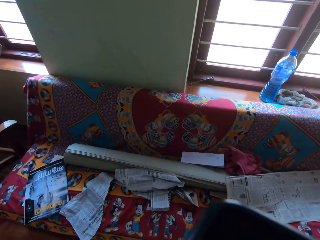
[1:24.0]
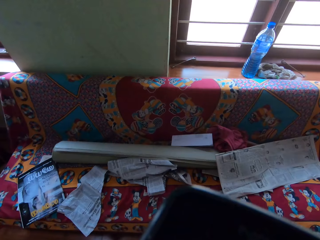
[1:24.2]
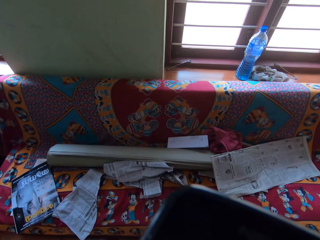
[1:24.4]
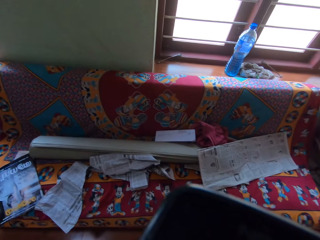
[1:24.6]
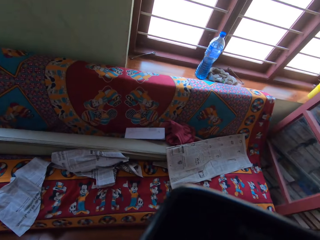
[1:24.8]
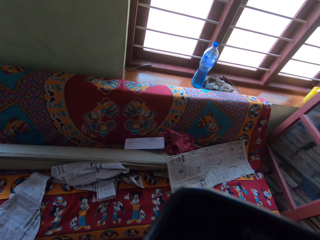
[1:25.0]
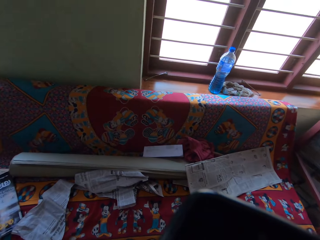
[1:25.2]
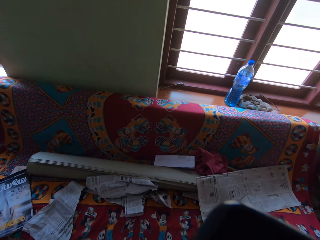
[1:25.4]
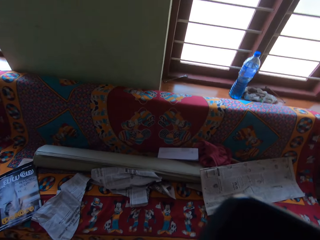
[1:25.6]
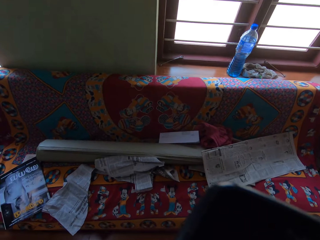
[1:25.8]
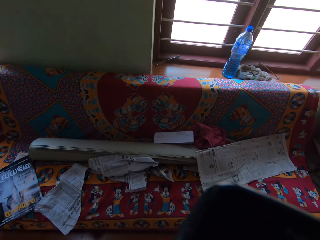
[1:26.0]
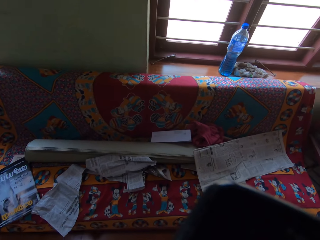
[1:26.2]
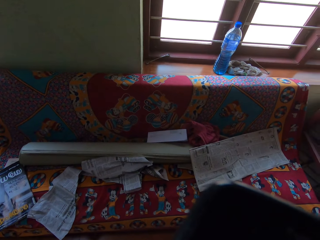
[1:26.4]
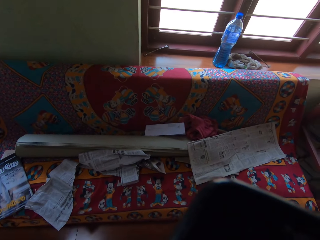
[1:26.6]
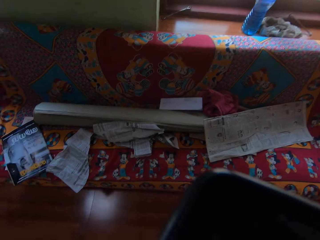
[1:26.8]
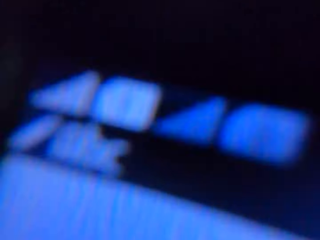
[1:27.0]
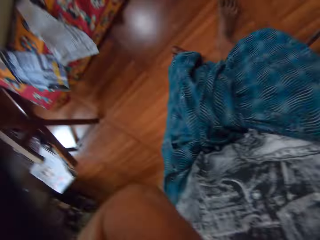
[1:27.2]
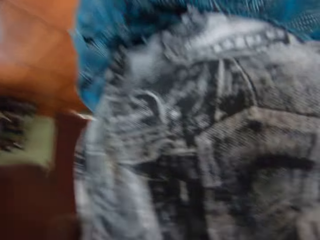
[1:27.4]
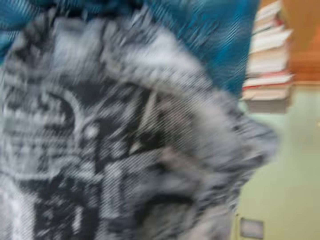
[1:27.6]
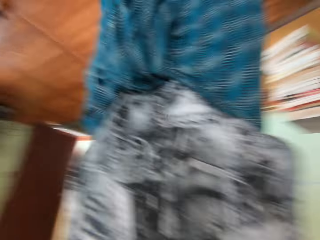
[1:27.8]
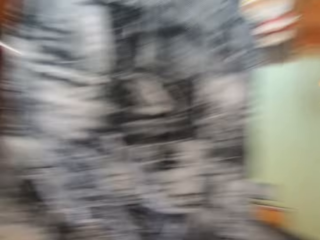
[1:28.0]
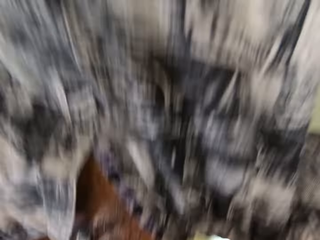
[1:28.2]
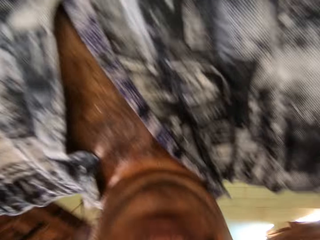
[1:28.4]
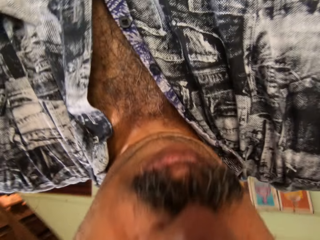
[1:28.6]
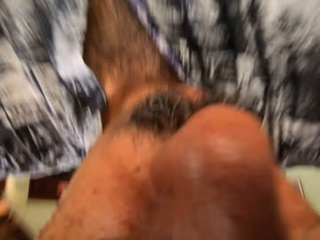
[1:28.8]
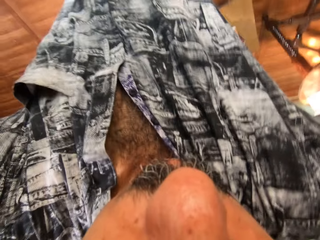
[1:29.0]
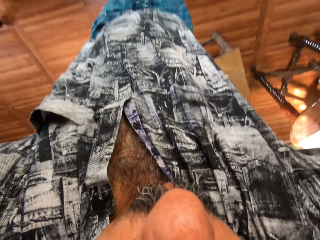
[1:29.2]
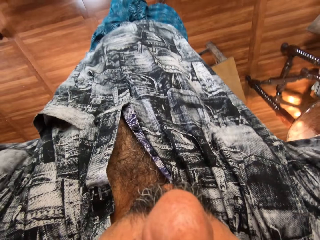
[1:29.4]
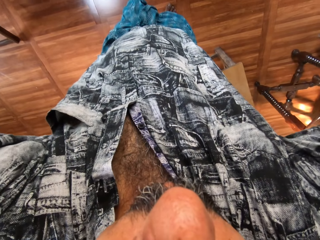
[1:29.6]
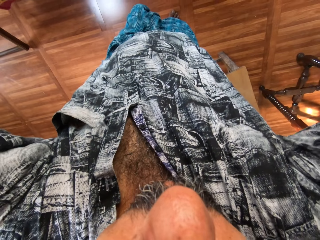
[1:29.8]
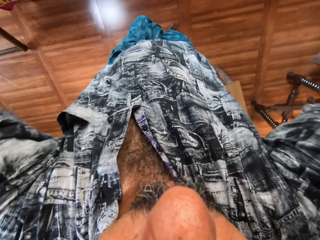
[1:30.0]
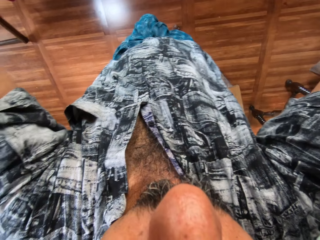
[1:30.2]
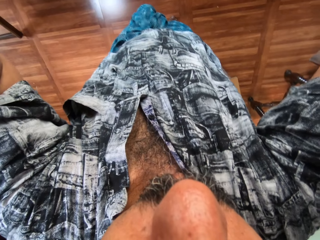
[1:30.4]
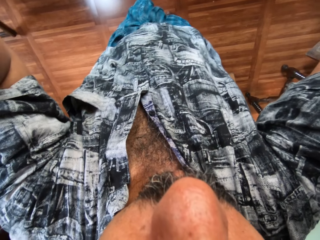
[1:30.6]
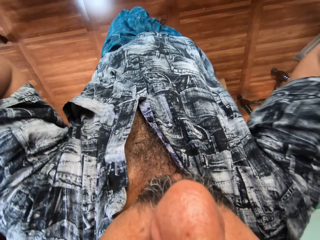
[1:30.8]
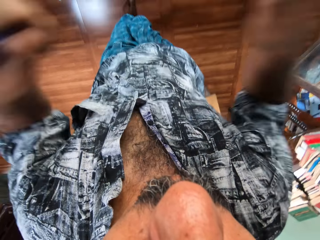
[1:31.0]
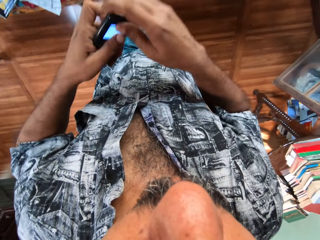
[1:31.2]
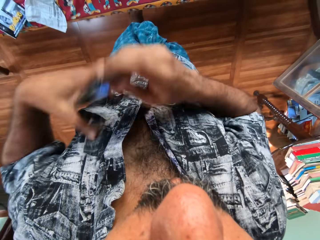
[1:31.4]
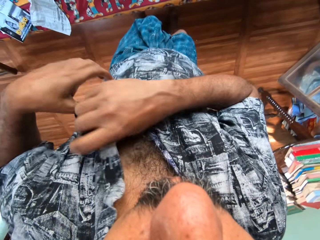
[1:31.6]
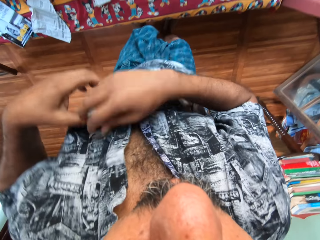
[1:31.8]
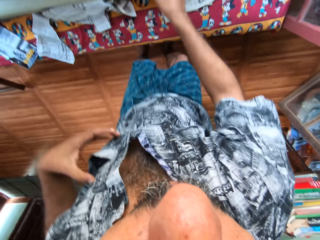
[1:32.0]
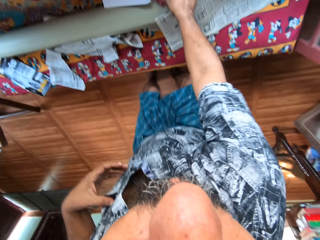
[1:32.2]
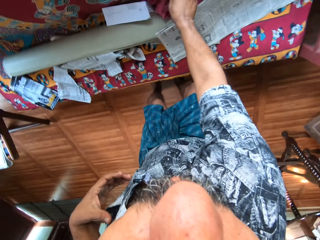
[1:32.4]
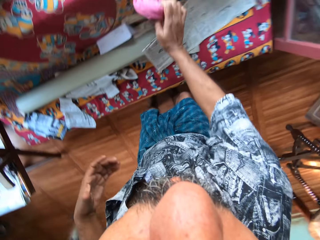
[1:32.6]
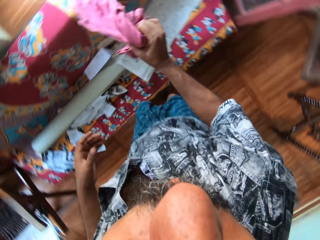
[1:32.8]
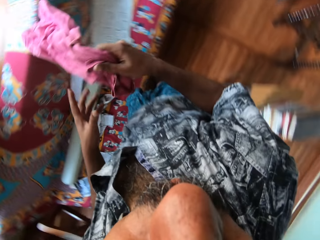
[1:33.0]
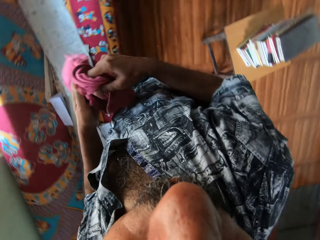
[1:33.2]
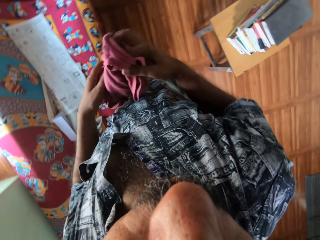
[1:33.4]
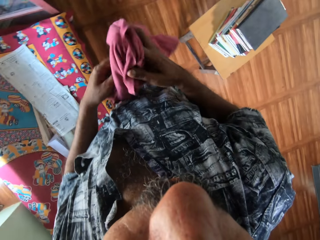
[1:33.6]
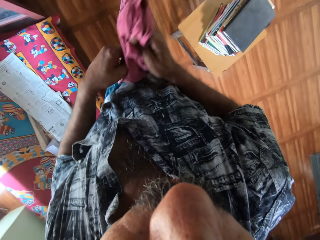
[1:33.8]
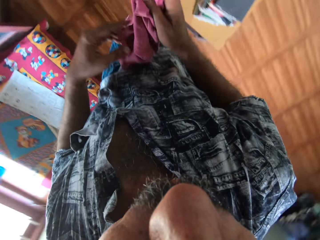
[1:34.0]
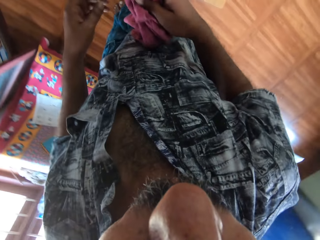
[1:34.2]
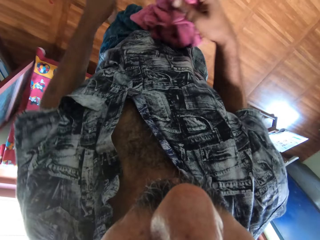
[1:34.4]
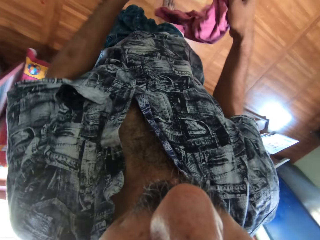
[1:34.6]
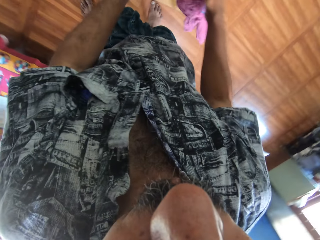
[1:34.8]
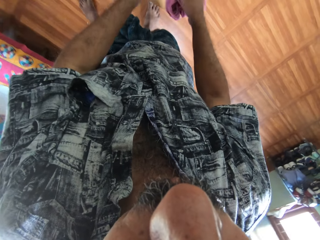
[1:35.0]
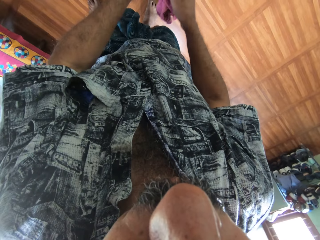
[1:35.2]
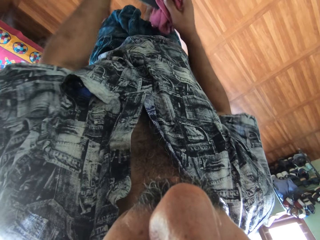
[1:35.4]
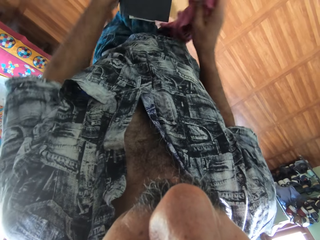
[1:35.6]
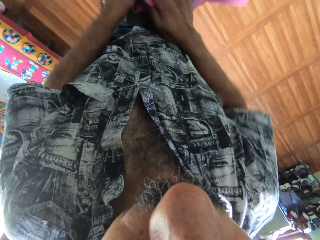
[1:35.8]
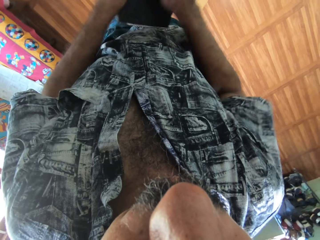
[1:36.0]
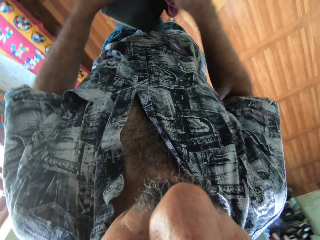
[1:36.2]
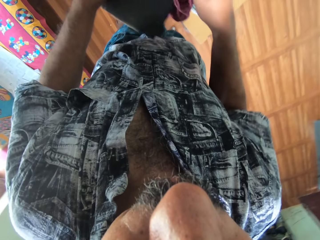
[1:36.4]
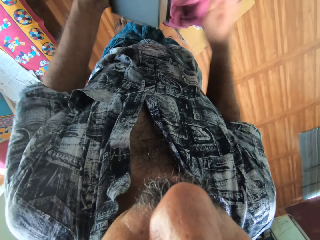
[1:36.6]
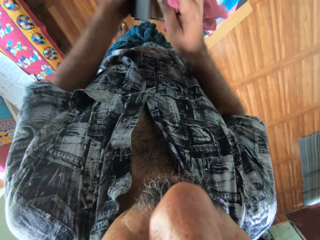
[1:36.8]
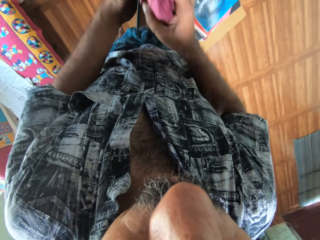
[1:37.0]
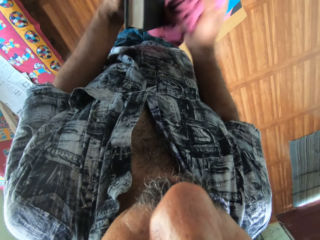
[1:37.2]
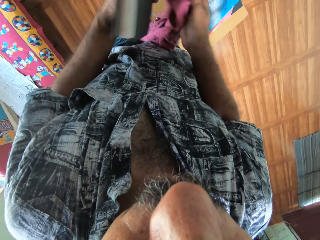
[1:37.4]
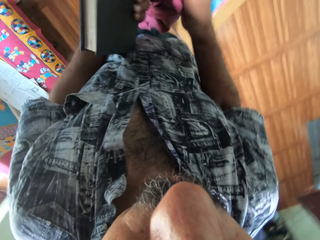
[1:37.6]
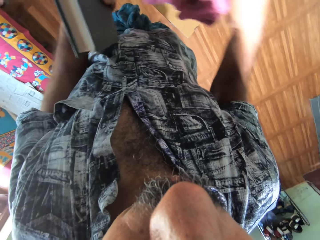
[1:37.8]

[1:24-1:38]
The camera wearer adjusts the camera on his head with both hands. He passes the mobile phone to his right hand from his left hand. He puts the mobile phone in his shirt pocket with his right hand. He picks up a piece of cloth from the couch with his right hand. He holds the piece of cloth in both hands. He picks up a book from a stack of books on the stool with both hands. He holds the book in his left hand. He cleans the book with the piece of cloth in his right hand.

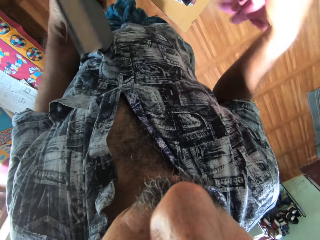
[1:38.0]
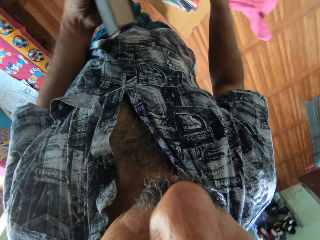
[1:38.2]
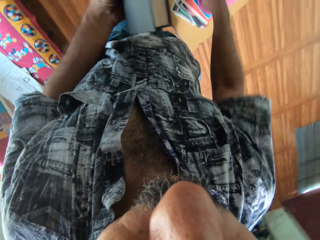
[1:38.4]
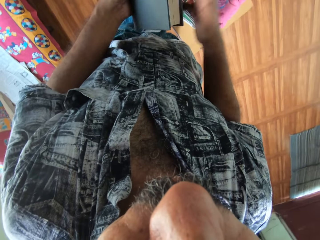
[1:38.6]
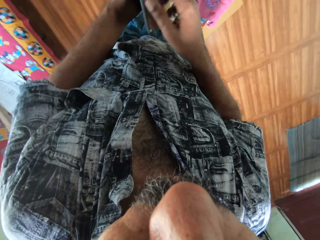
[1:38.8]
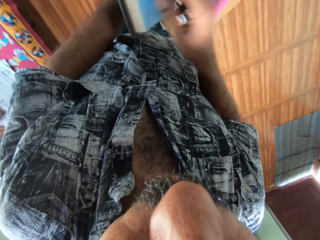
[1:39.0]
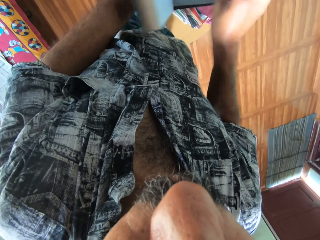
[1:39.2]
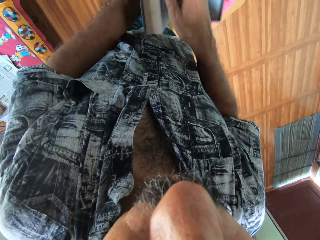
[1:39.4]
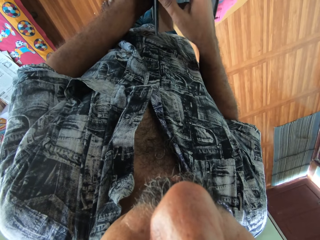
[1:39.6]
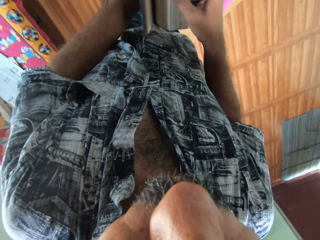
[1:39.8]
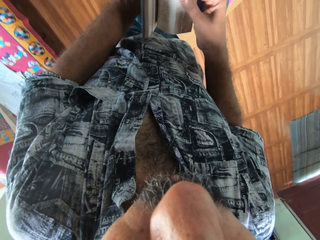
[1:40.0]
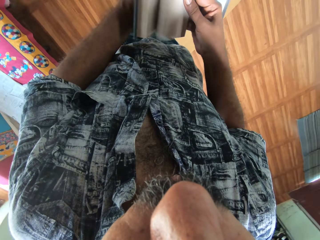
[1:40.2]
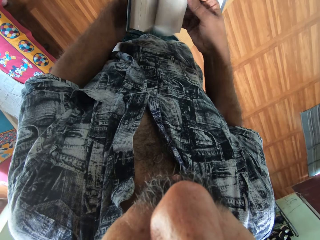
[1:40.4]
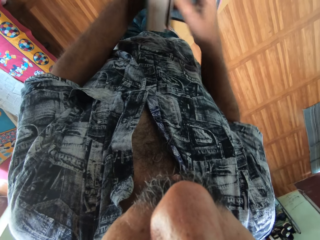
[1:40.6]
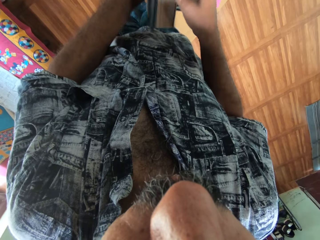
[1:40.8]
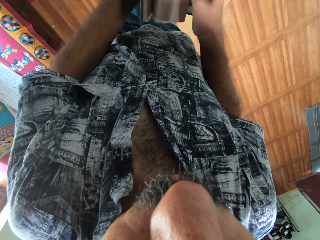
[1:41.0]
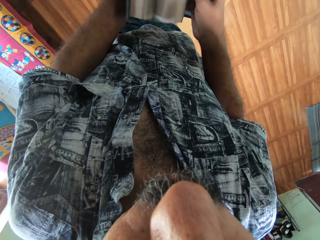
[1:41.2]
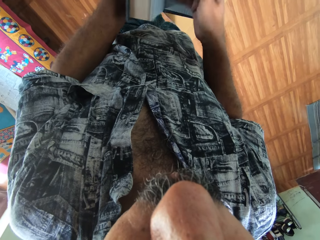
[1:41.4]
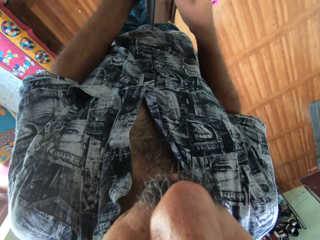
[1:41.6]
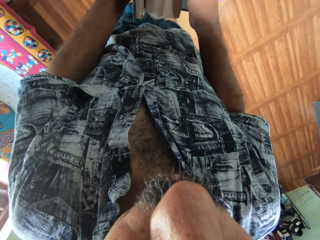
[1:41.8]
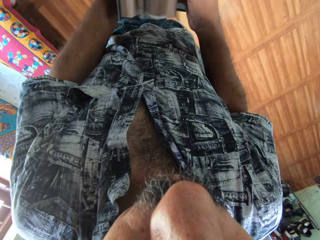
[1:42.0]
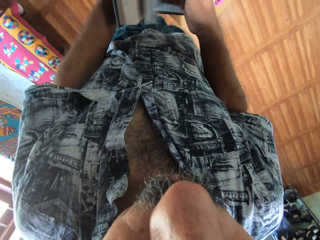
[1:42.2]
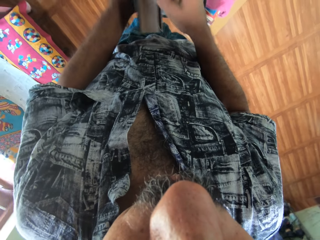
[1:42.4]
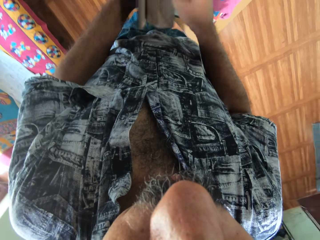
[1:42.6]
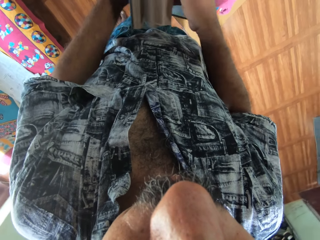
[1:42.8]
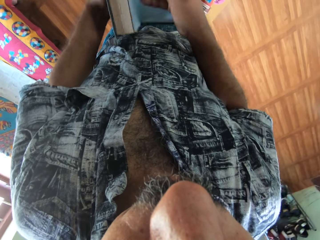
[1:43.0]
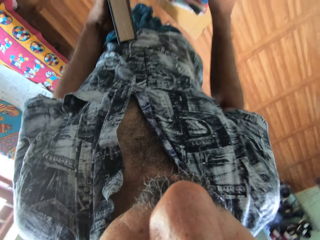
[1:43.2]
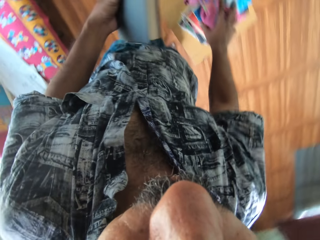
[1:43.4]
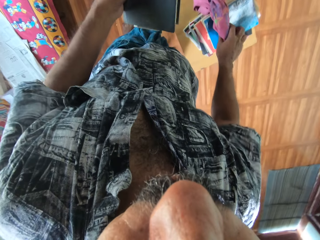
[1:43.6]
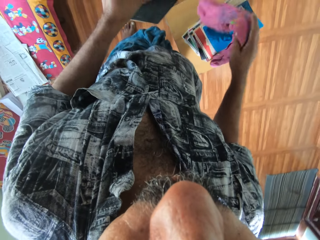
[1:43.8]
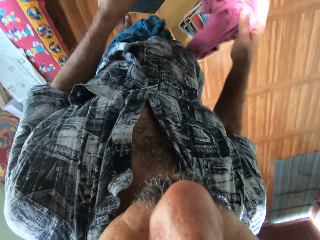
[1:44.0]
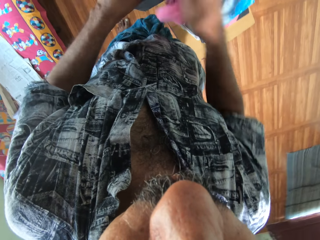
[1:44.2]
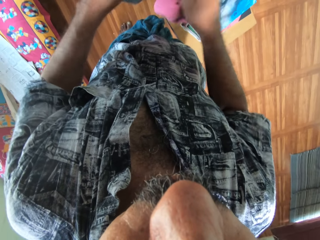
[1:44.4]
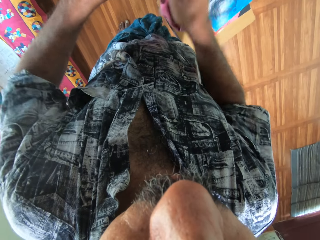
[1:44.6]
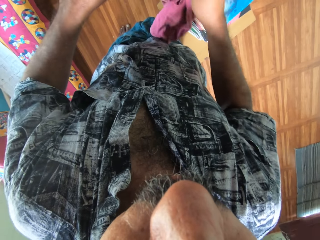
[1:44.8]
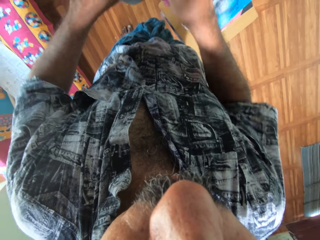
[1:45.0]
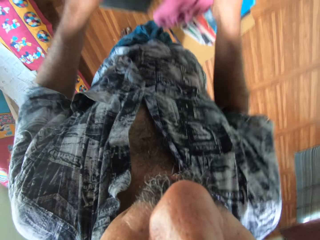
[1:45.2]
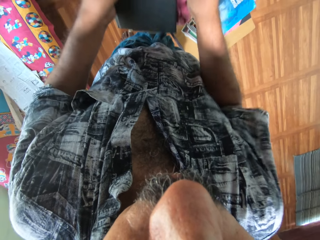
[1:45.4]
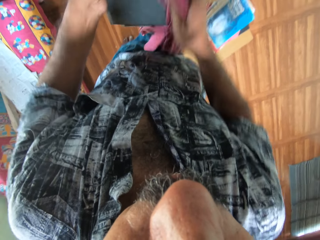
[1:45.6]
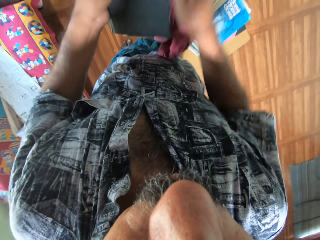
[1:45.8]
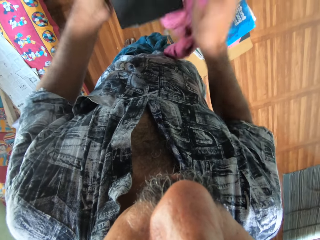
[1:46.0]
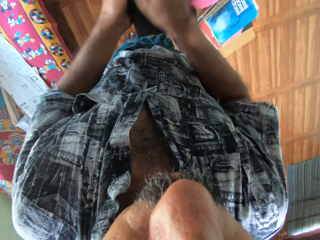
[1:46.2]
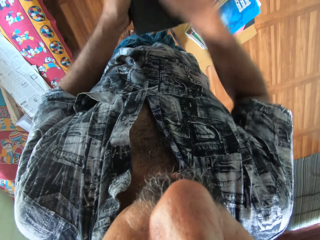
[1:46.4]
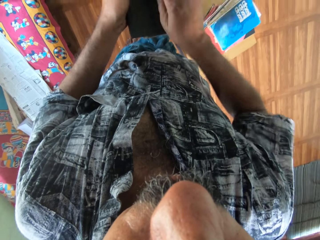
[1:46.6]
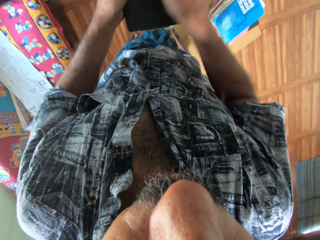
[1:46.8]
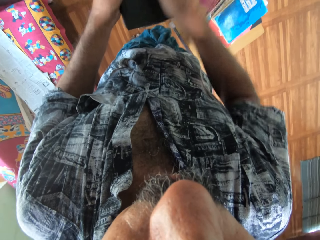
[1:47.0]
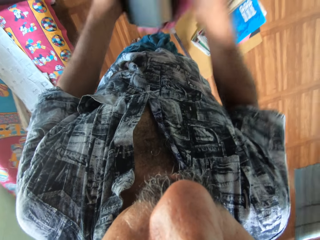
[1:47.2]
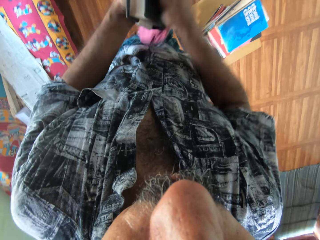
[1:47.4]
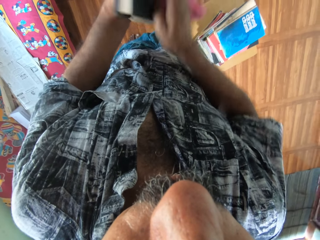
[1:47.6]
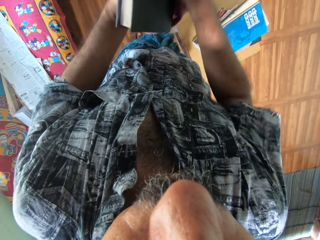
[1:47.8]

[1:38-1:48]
The camera wearer drops the piece of cloth on the stack of books with his right hand. He flips the pages of the book with both hands. He opens the book pages. He picks up the piece of cloth from the stack of books with his right hand. He cleans the book with the piece of cloth in his right hand.
